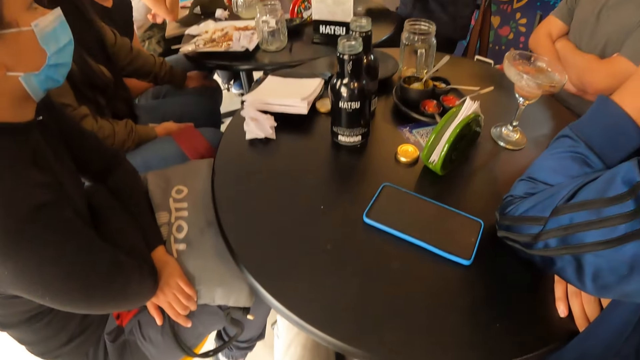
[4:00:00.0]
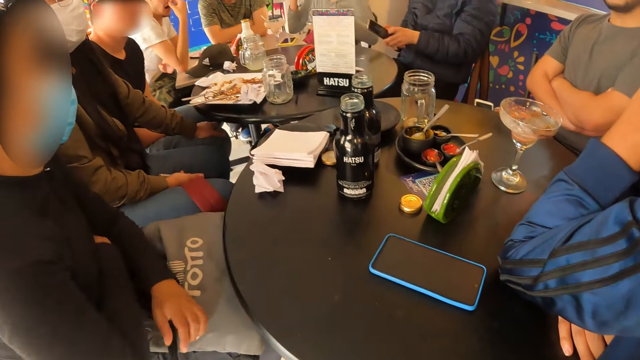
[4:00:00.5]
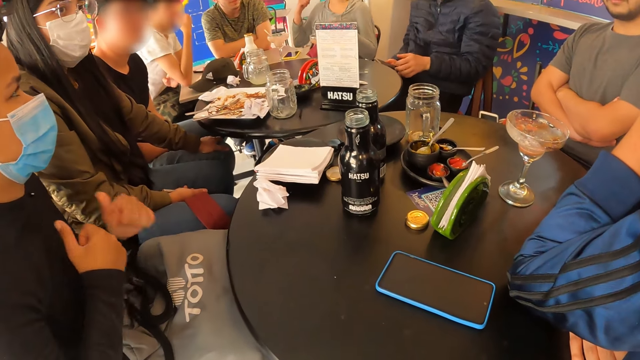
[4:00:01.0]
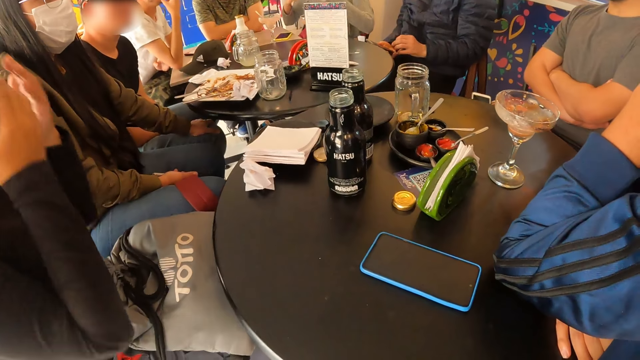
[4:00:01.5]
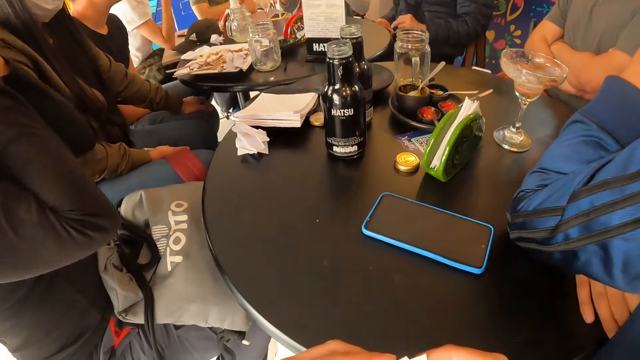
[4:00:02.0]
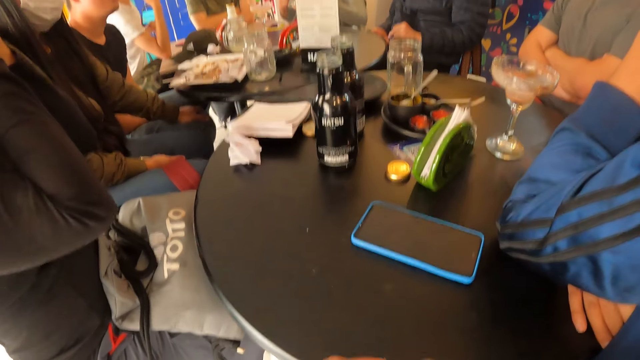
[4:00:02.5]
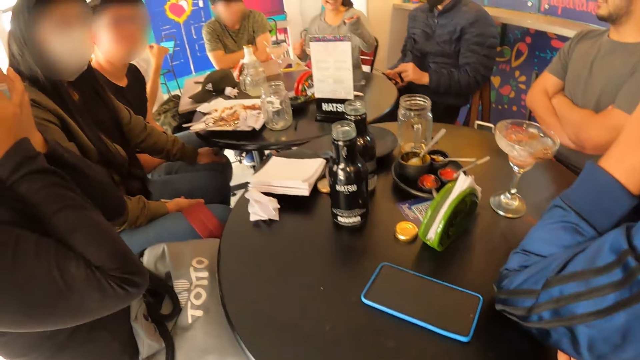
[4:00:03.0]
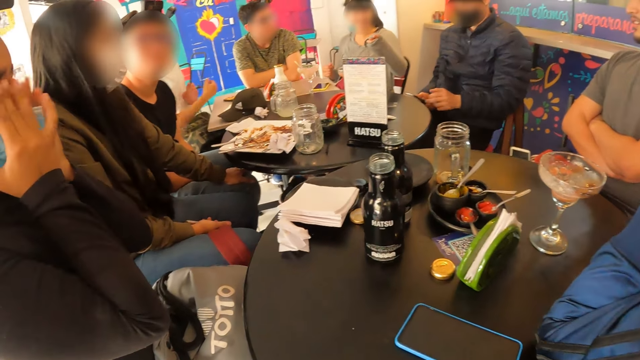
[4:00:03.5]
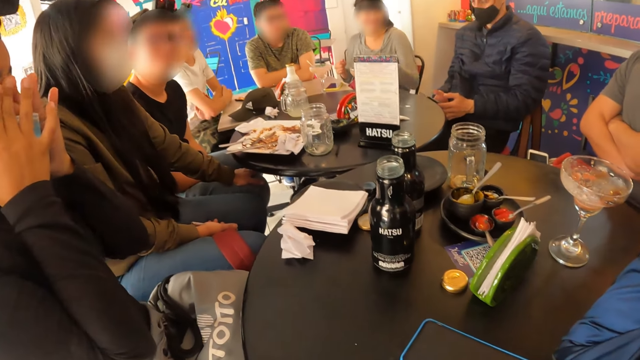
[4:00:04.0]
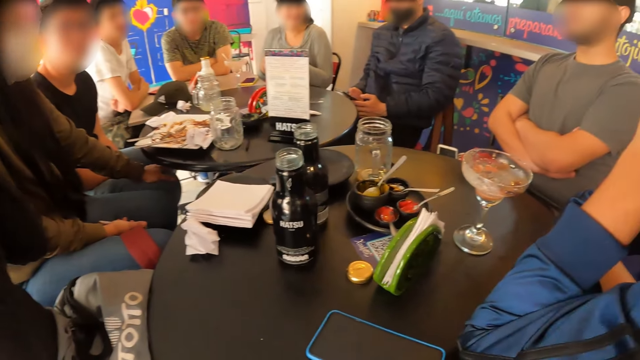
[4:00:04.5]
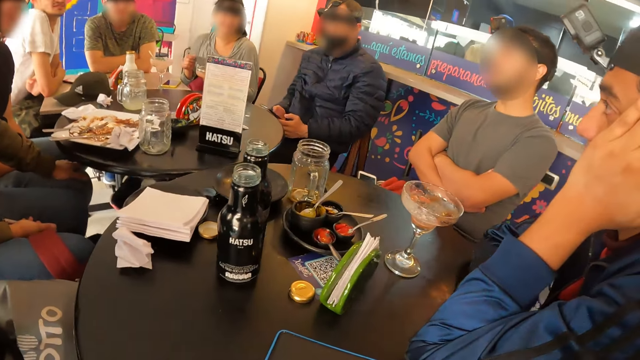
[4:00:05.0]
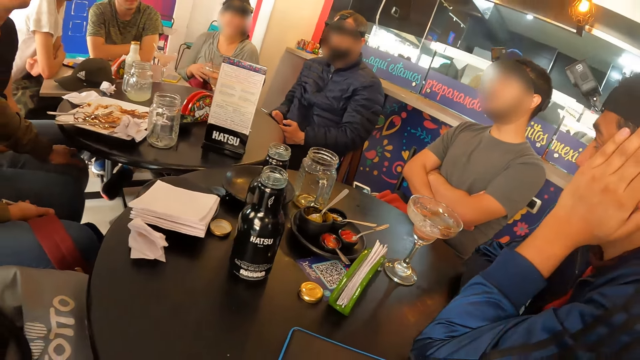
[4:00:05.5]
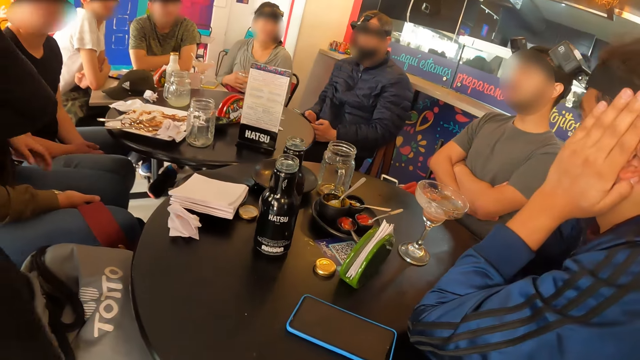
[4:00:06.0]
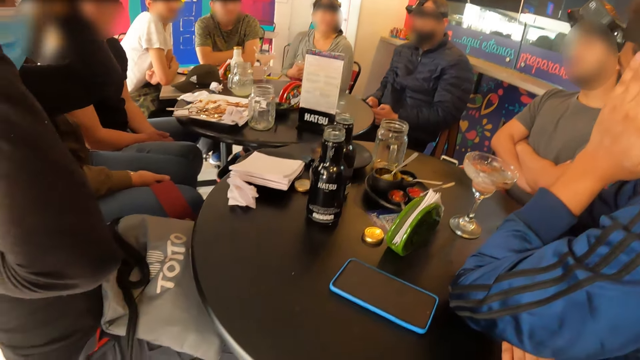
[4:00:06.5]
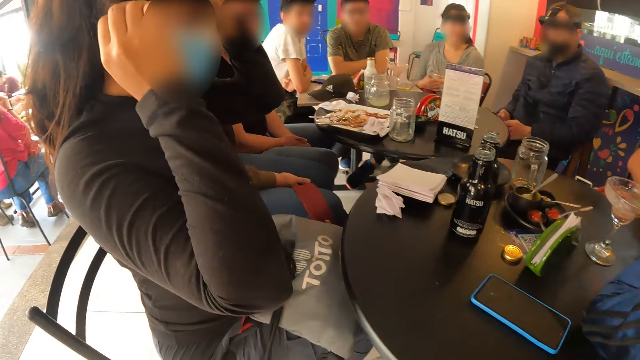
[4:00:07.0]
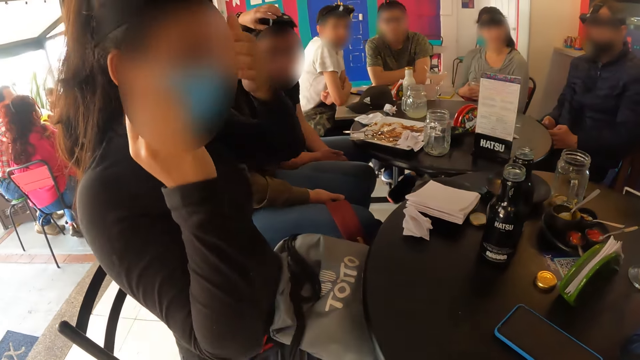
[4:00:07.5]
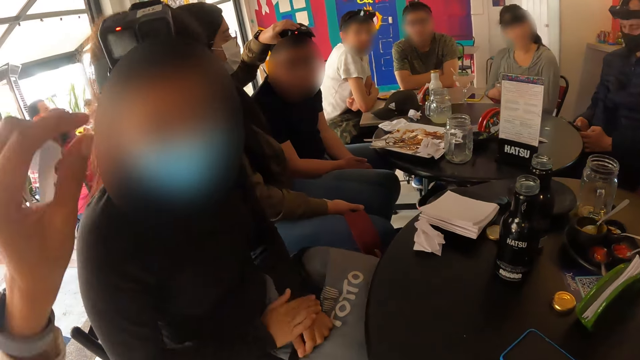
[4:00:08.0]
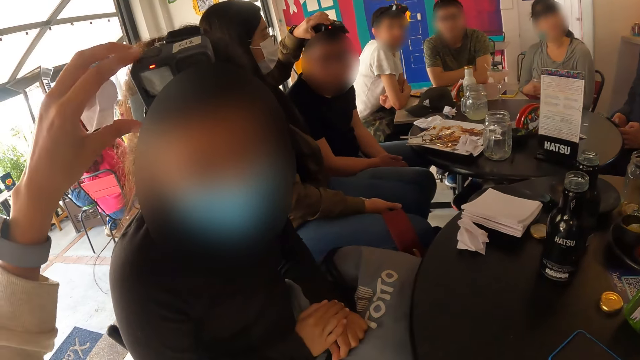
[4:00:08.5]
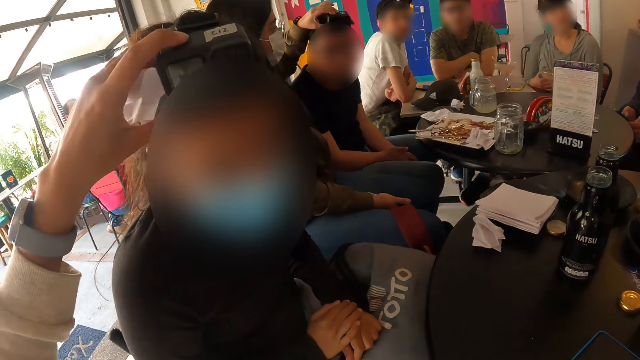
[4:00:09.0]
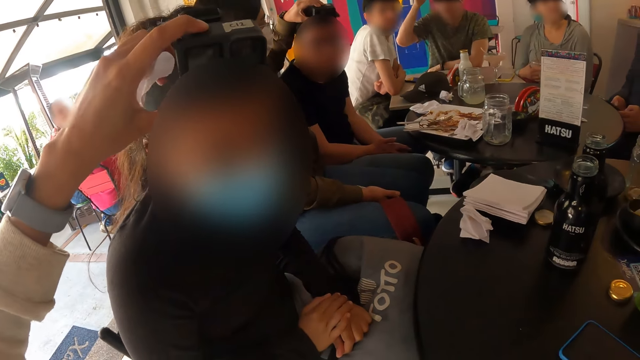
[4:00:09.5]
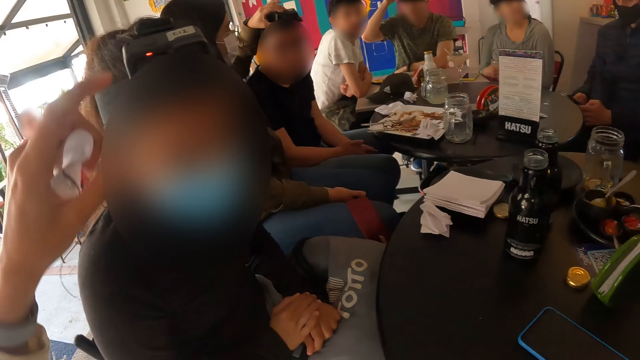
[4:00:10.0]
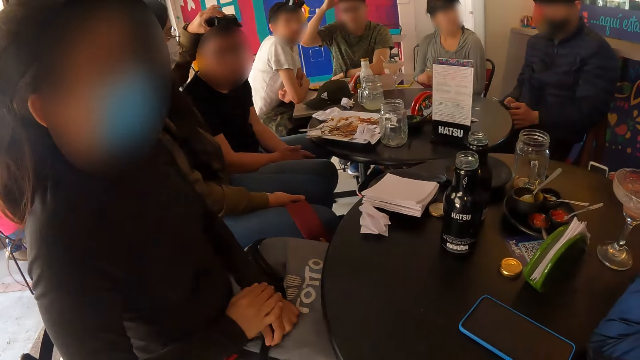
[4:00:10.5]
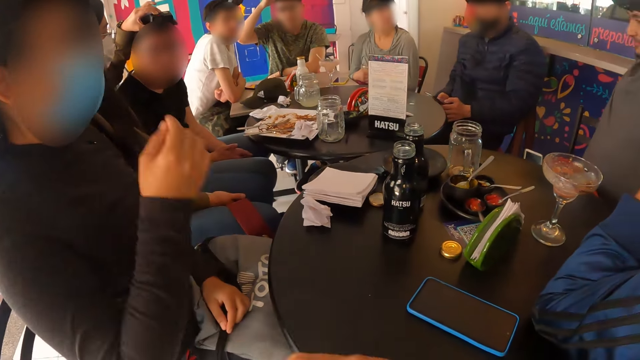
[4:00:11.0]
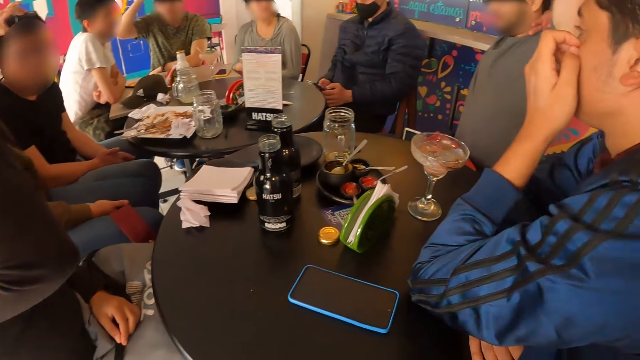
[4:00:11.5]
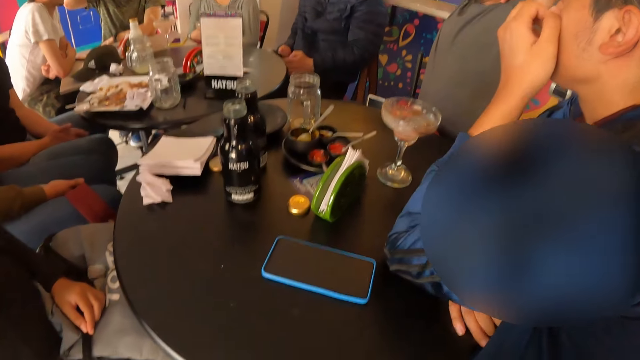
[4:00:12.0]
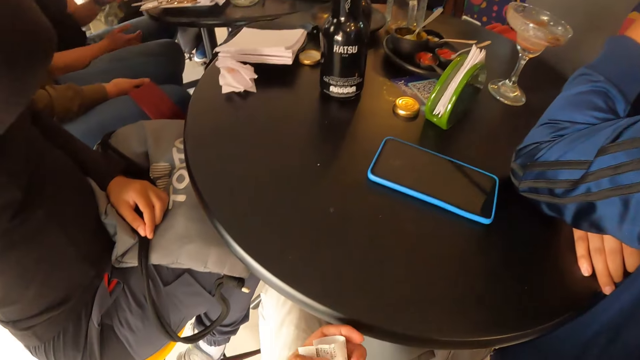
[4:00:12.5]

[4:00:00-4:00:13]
A man operates a phone with both hands. A woman touches her face with both hands. The camera wearer looks around. The woman adjusts her head camera with both hands. Another woman adjusts another man's head camera with her left hand. The camera wearer adjusts the first woman's head camera with her left hand. A third man adjusts his head camera with his left hand. The camera wearer looks around.

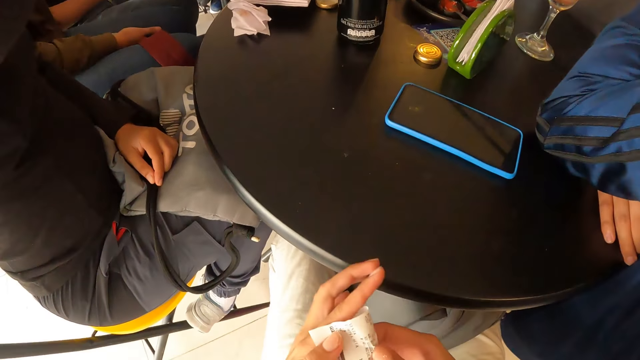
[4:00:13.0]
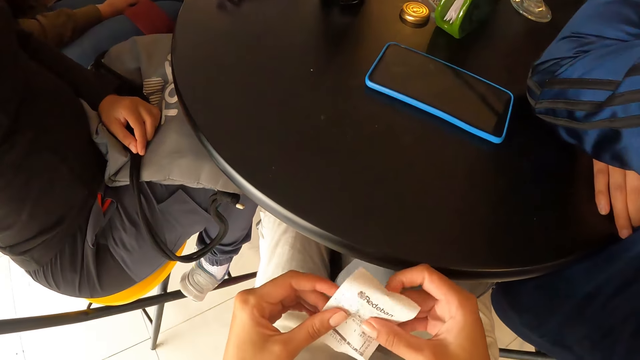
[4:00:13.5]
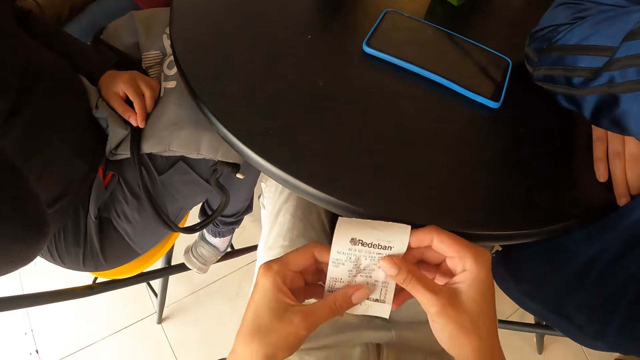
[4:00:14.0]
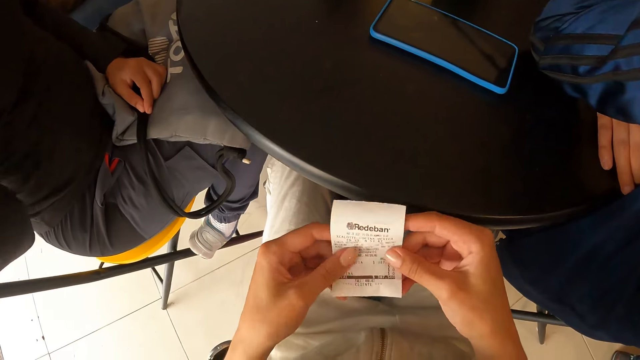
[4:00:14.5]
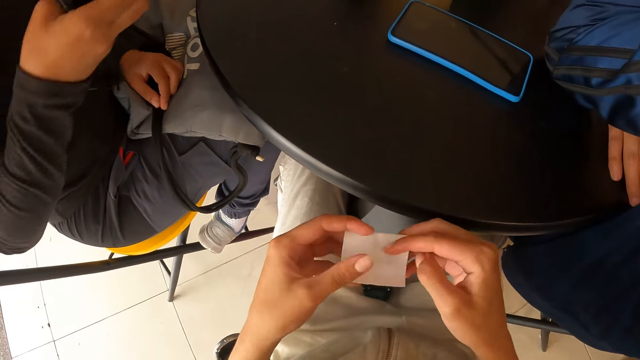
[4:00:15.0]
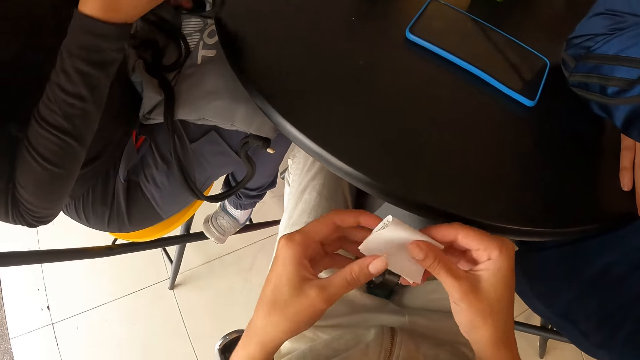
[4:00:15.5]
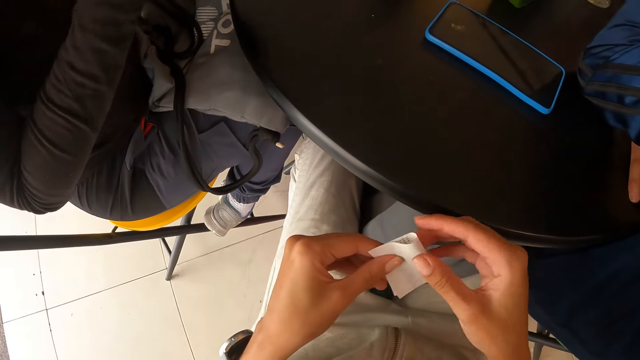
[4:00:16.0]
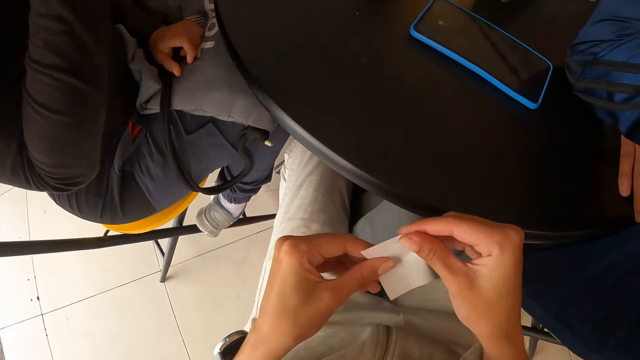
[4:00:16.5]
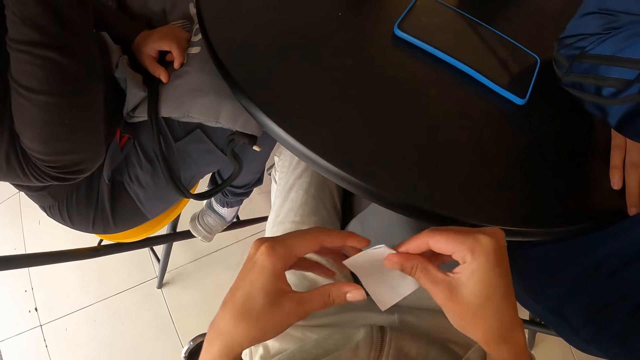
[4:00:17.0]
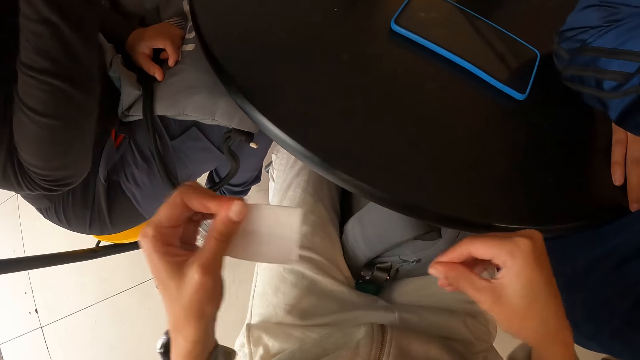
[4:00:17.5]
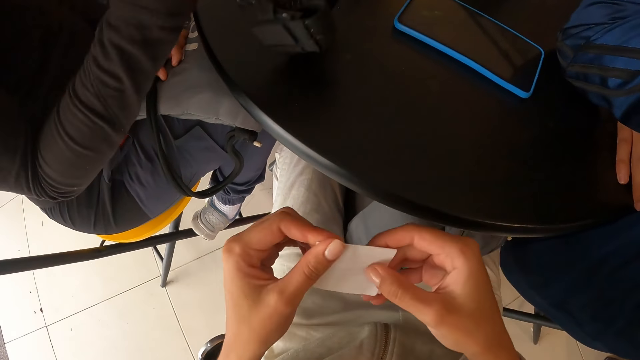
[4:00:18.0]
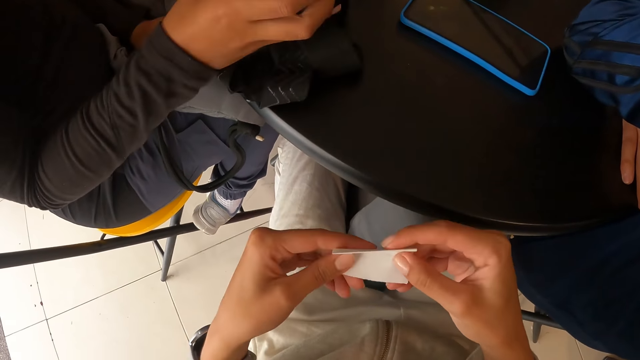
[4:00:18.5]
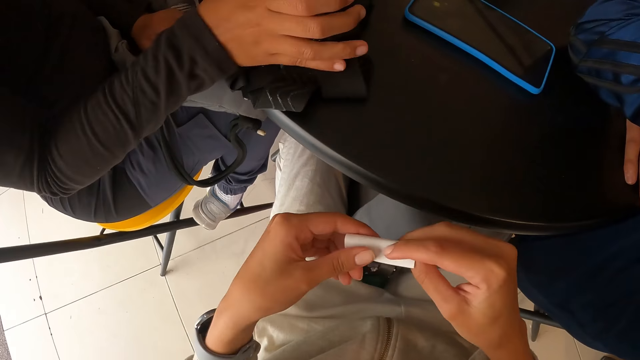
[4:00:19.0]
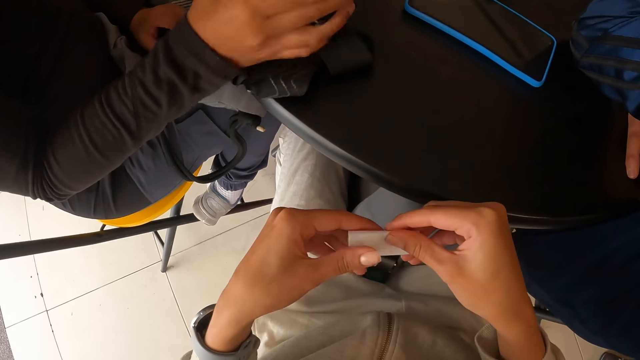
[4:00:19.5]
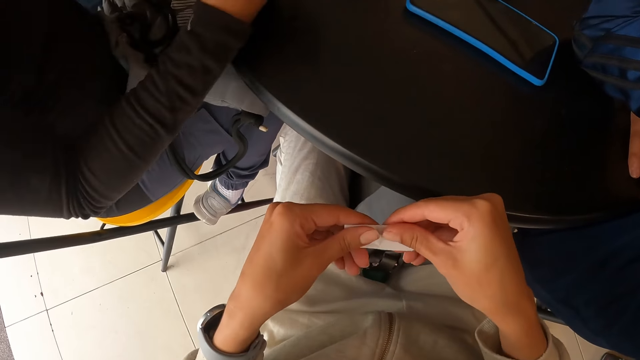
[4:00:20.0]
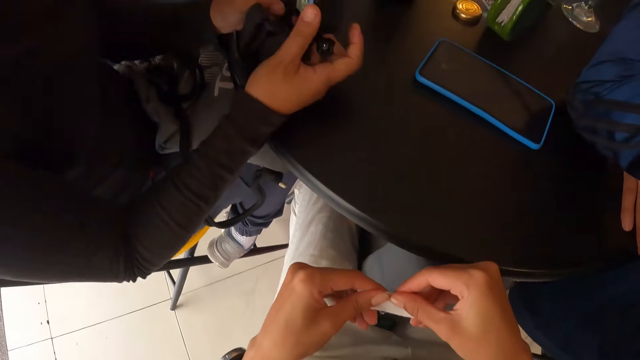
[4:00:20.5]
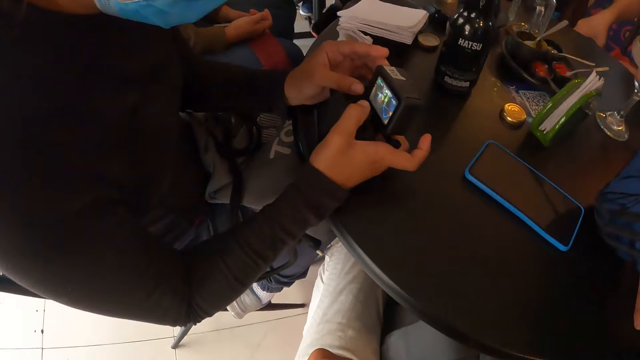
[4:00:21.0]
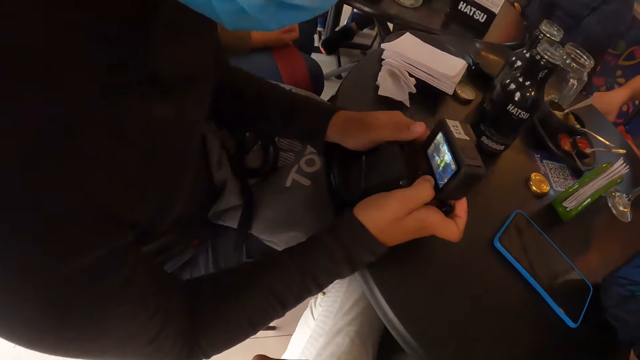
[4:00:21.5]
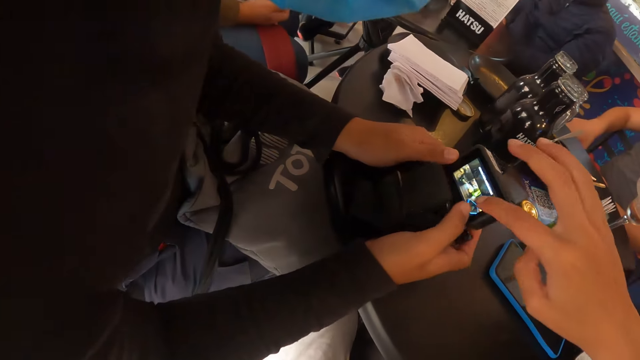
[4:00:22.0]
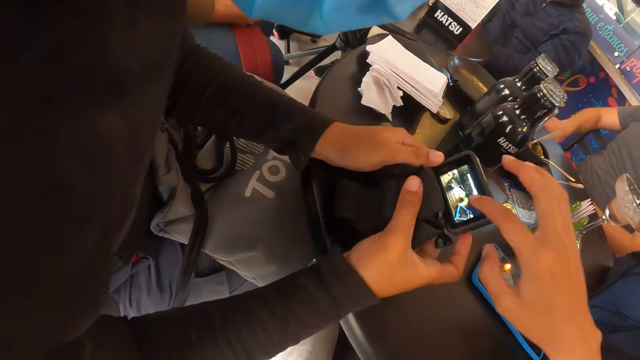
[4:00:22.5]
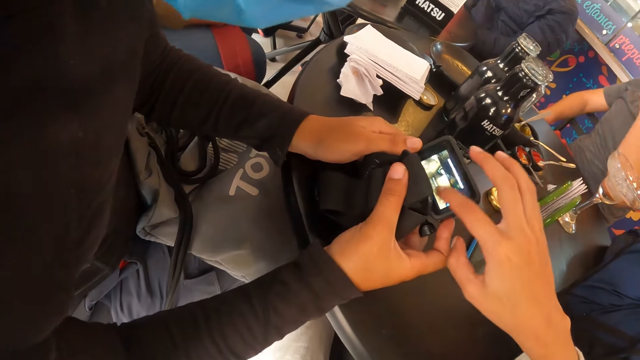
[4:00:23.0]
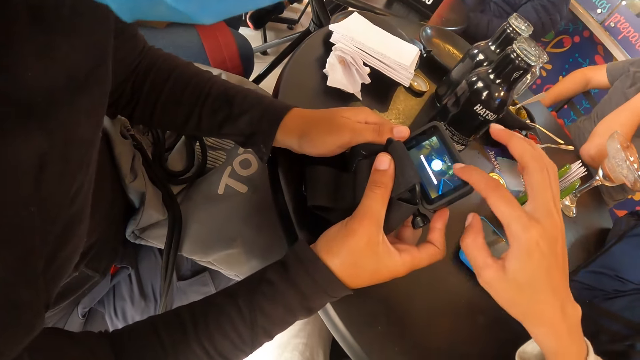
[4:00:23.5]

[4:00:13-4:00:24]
The camera wearer unwraps the receipt in both hands. She holds the paper. She folds the receipt with both hands. She folds the paper. A woman operates the head camera in both hands. The woman holds the camera. The camera wearer operates the head camera with her right hand. She touches the camera.
